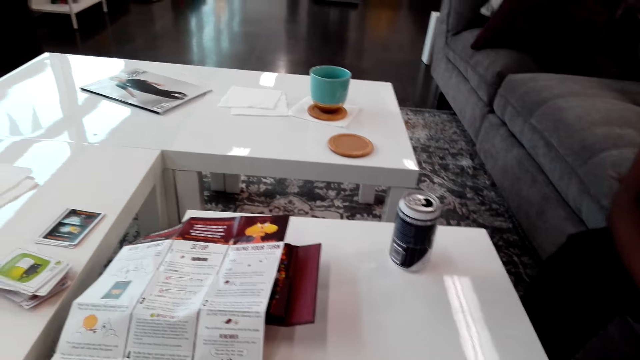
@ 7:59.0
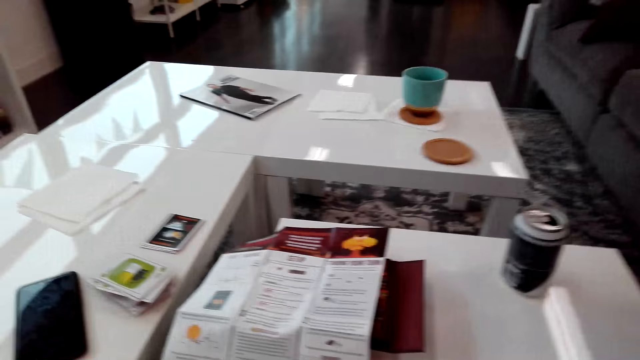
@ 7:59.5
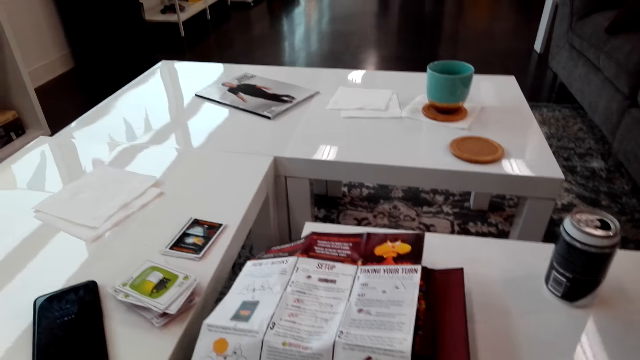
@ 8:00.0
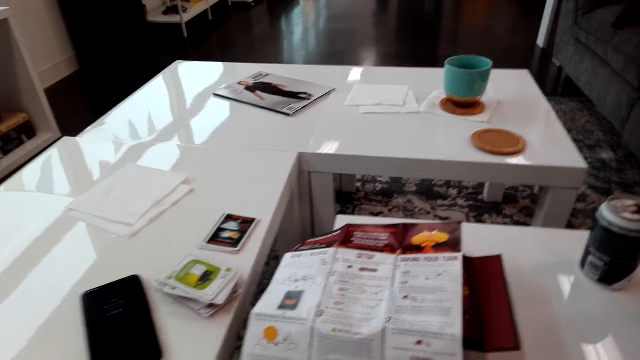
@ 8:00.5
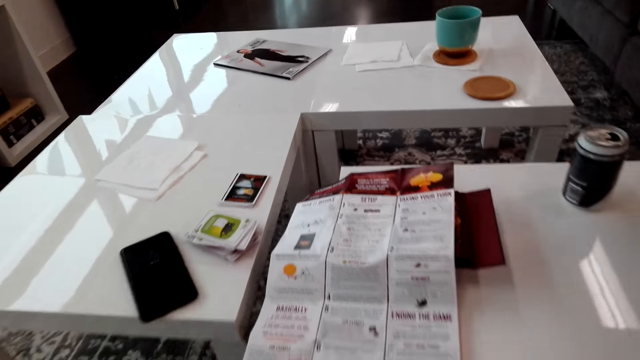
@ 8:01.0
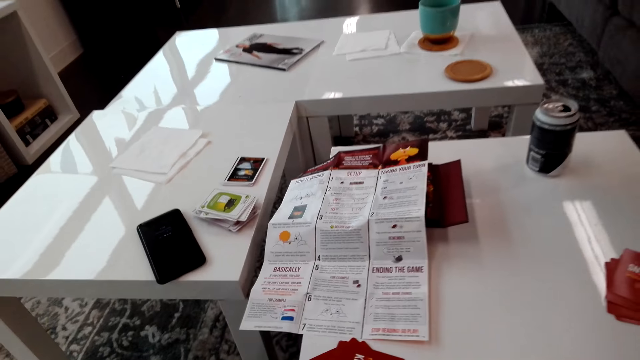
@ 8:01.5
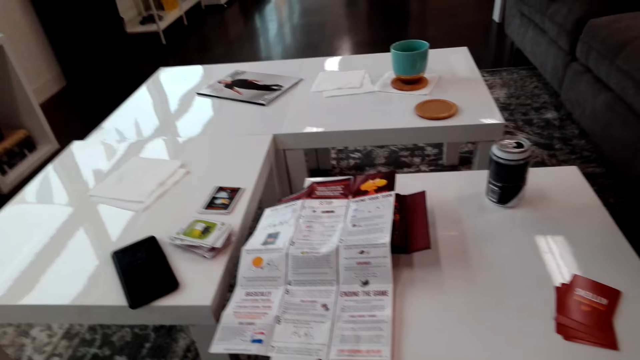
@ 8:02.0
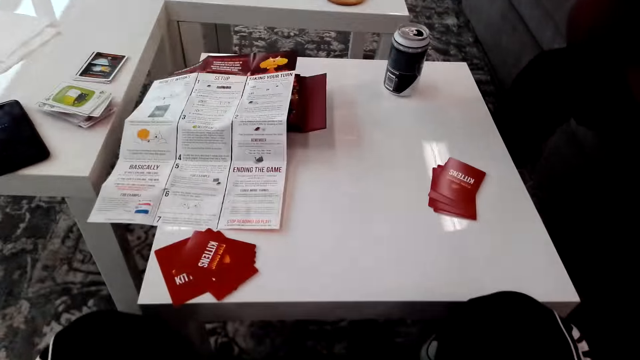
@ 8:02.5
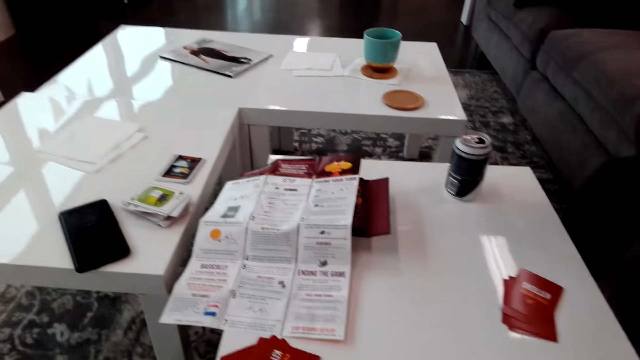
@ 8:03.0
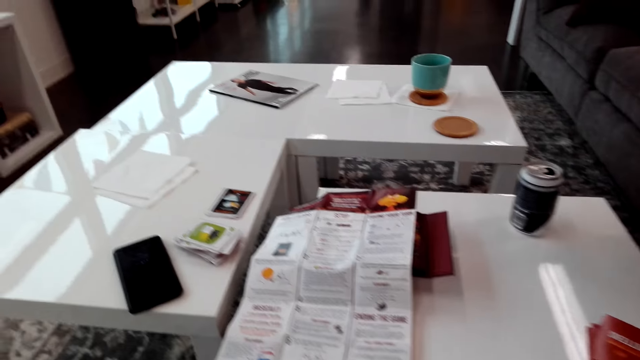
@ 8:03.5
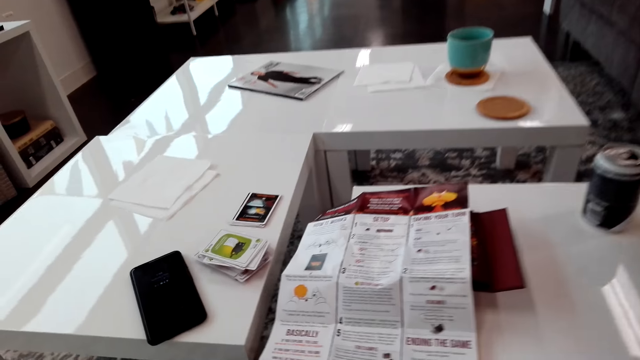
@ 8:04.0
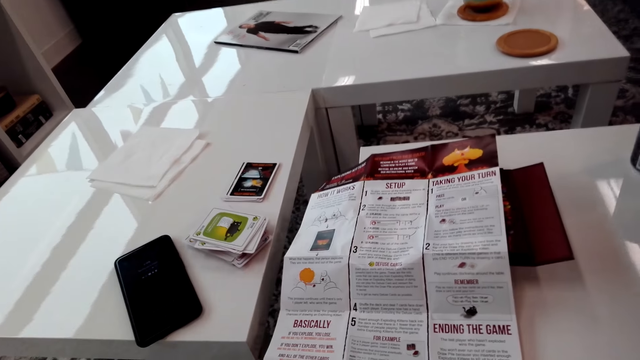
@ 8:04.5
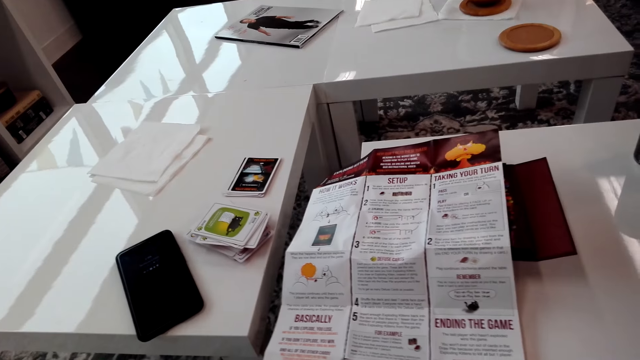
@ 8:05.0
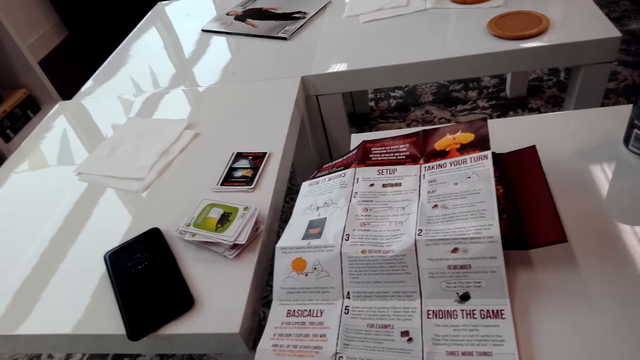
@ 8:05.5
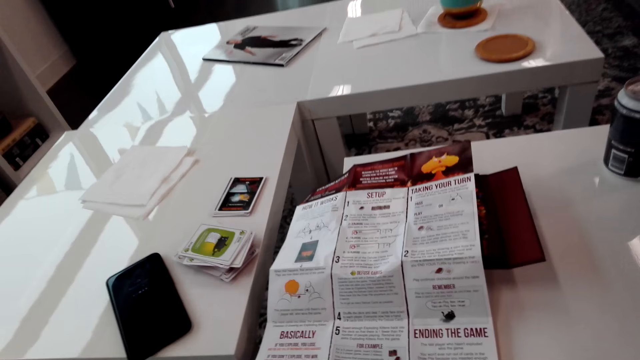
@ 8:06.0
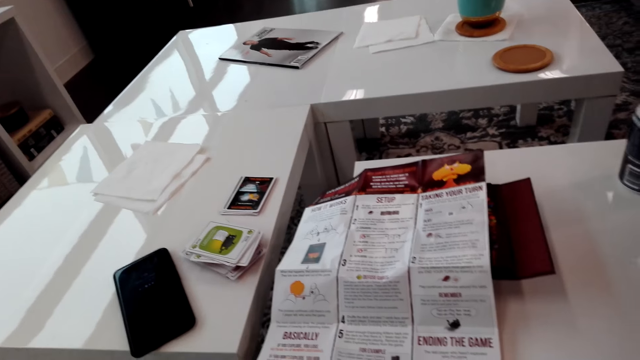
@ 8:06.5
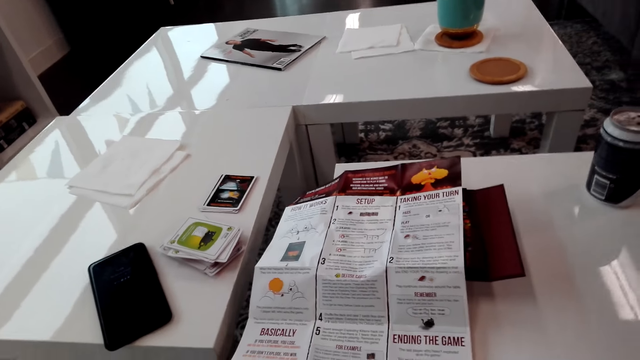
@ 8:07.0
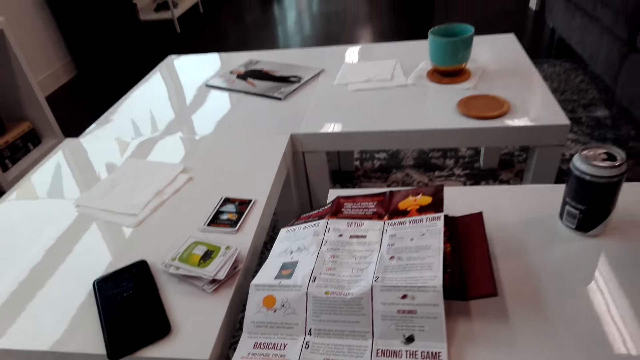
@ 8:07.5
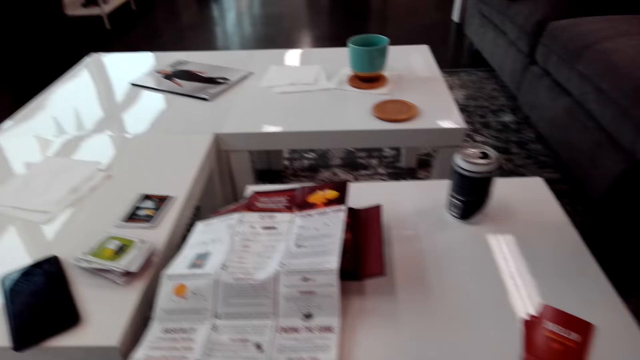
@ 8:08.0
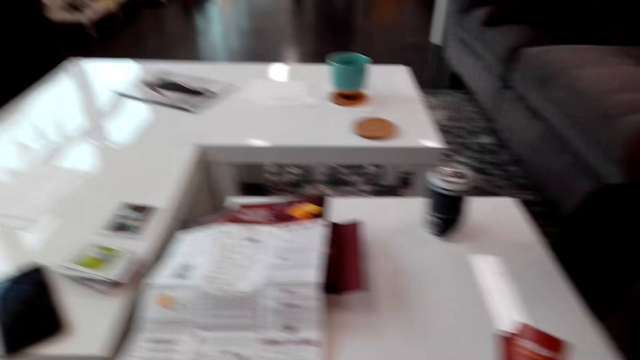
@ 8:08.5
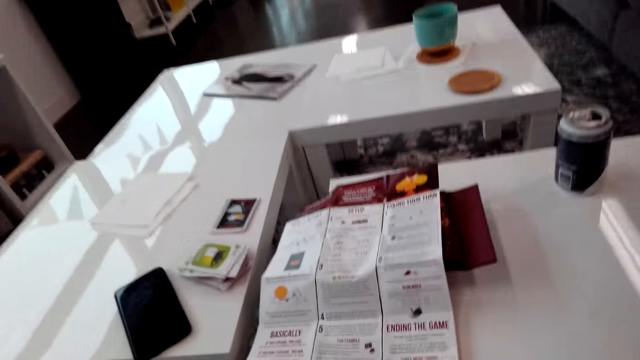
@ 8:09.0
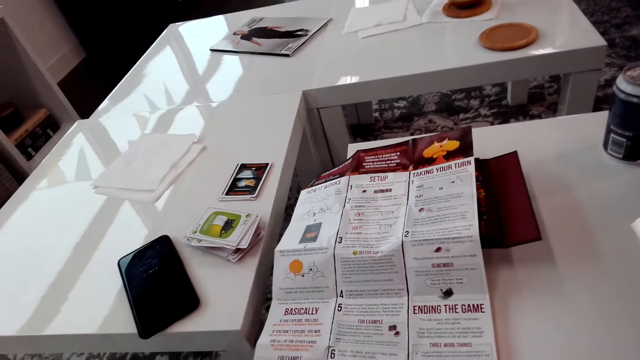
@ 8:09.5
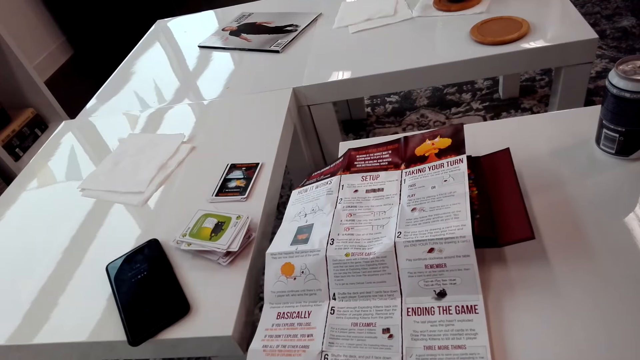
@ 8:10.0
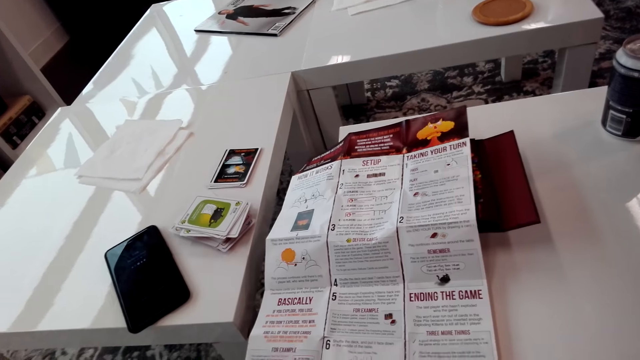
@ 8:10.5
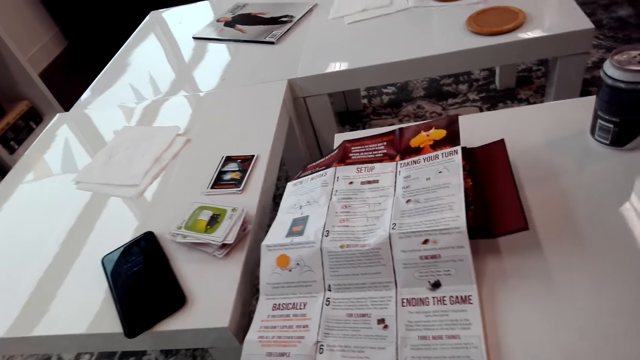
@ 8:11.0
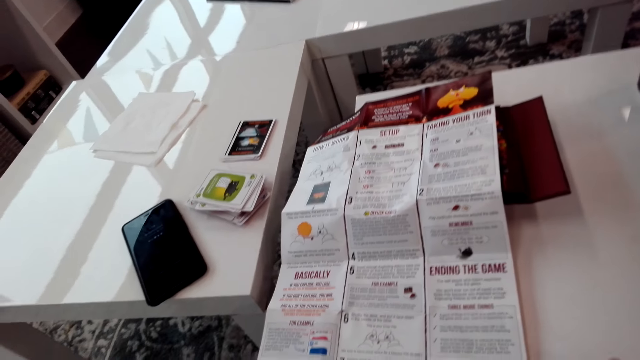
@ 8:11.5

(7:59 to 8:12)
The camera wearer looks around. They read the paper.

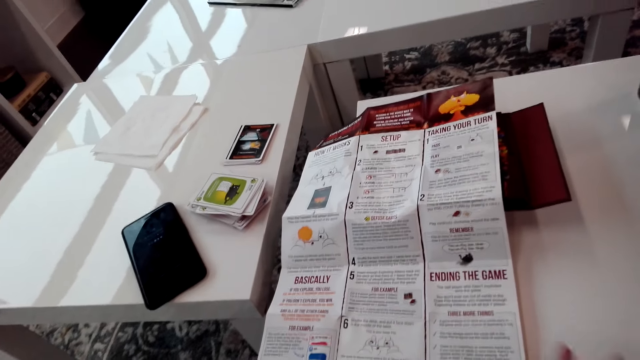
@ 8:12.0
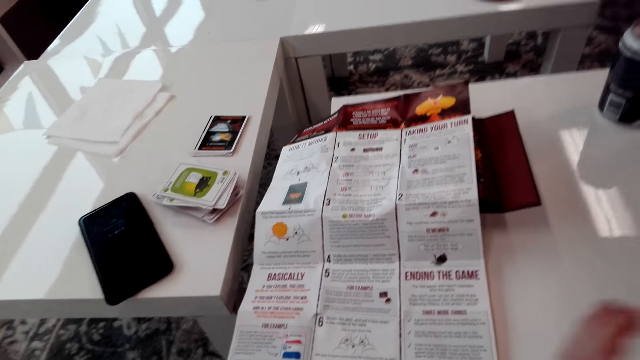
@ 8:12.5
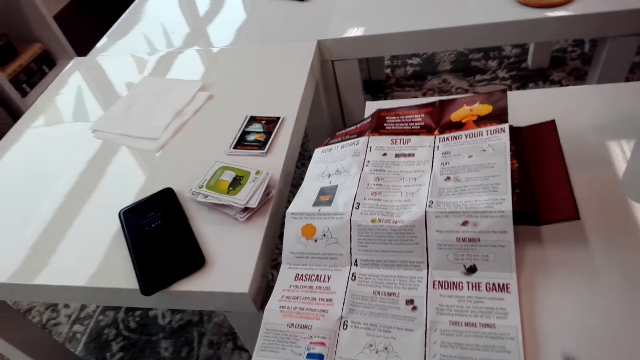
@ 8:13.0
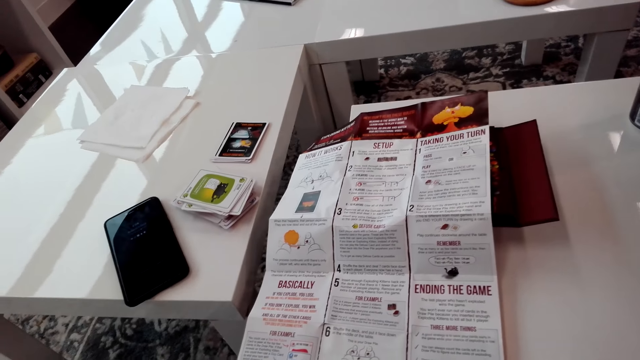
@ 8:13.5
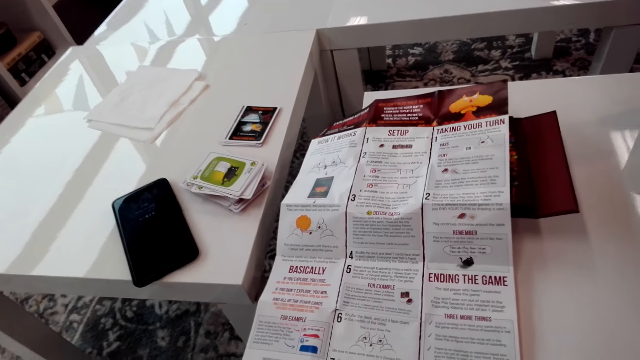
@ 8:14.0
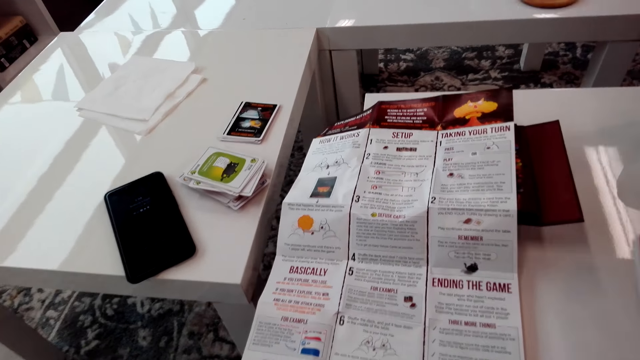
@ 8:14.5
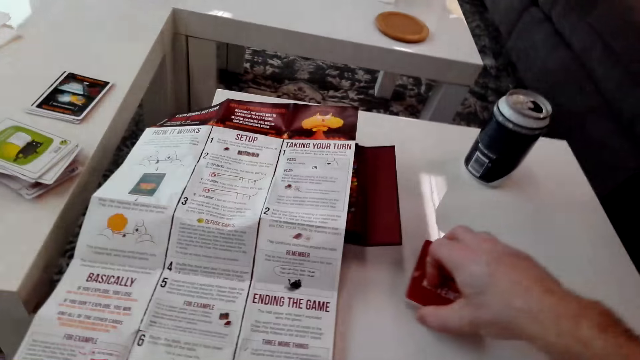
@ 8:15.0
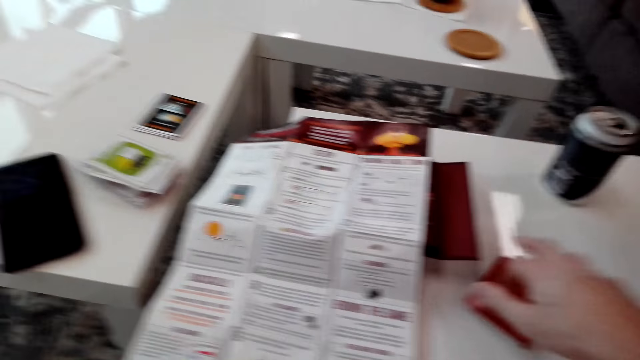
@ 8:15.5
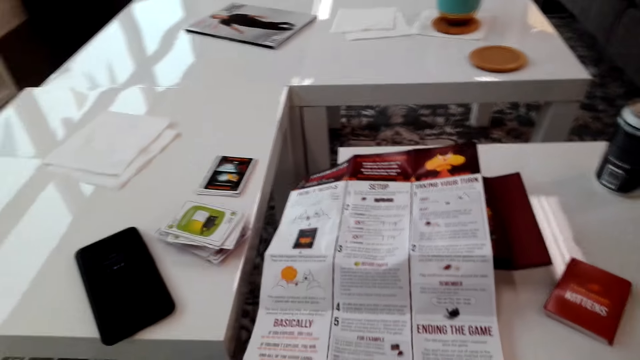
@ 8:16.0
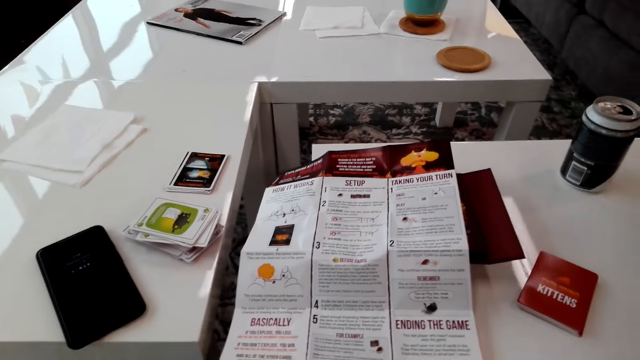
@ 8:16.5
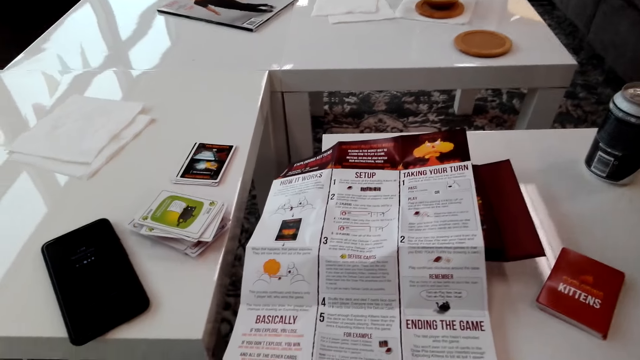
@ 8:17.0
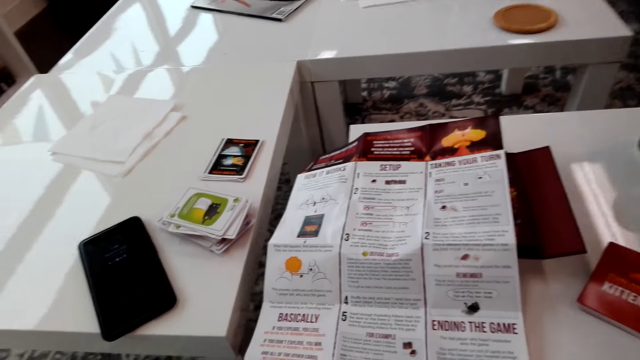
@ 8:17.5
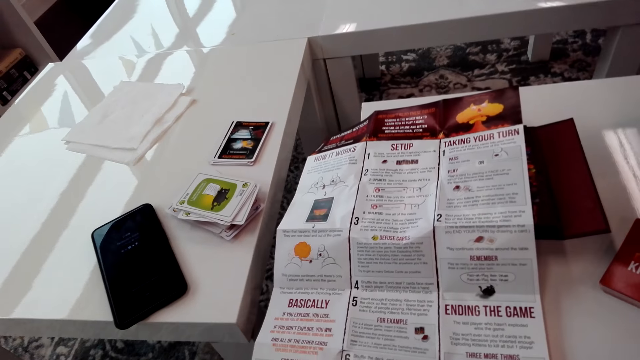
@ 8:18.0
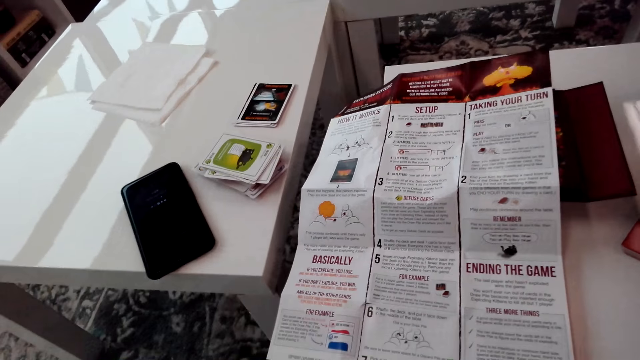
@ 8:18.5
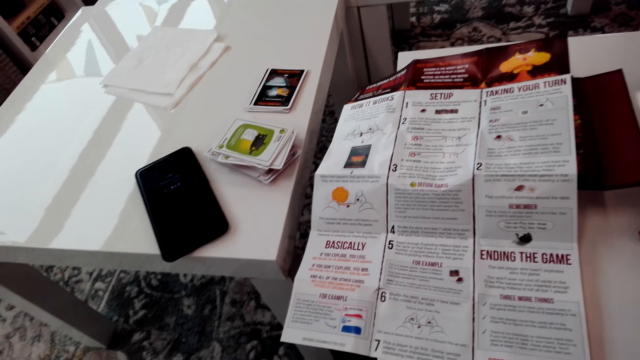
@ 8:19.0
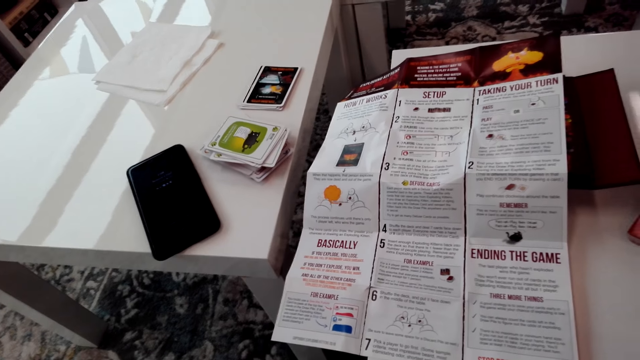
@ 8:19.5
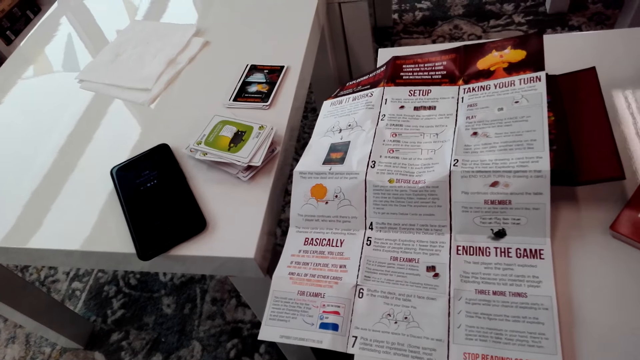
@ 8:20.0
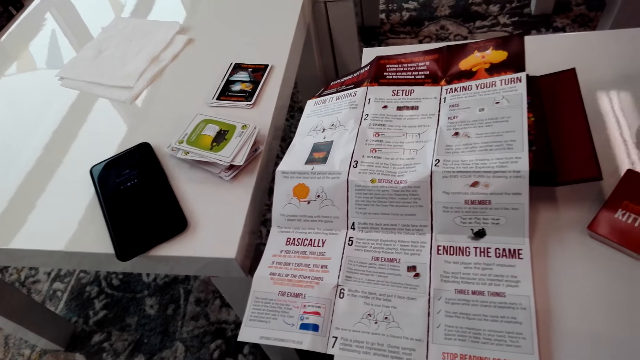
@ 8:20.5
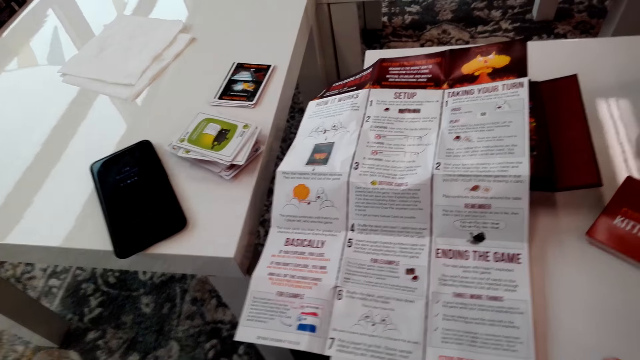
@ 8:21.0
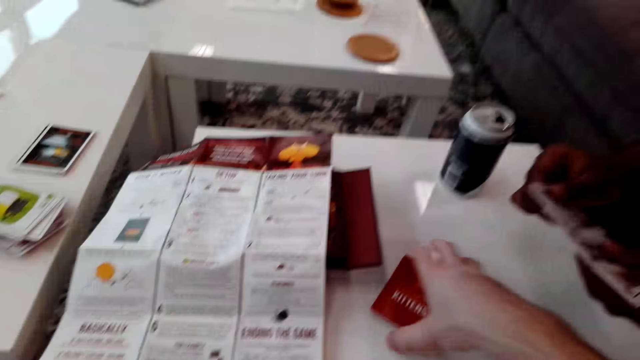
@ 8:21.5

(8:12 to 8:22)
The camera wearer puts down the card. They read the paper.
